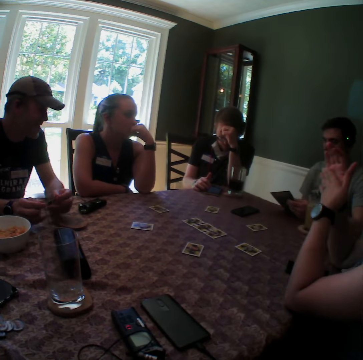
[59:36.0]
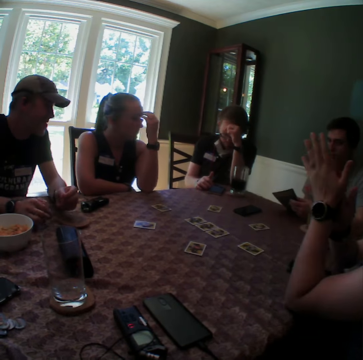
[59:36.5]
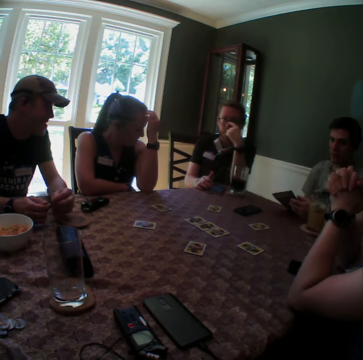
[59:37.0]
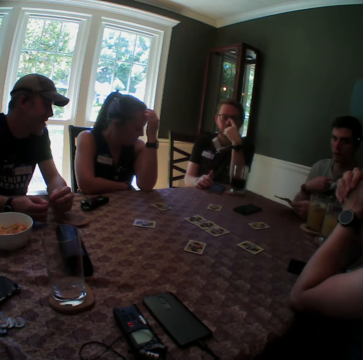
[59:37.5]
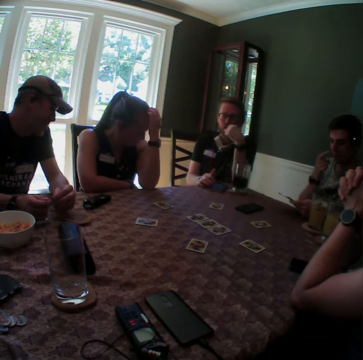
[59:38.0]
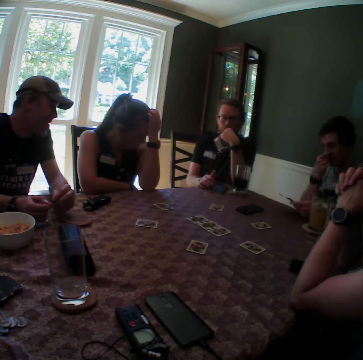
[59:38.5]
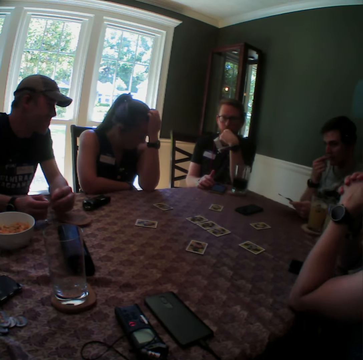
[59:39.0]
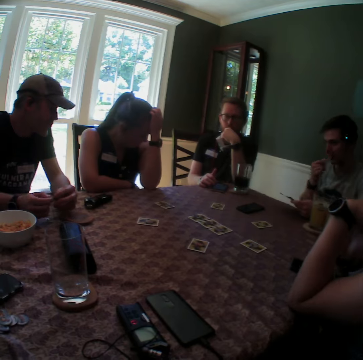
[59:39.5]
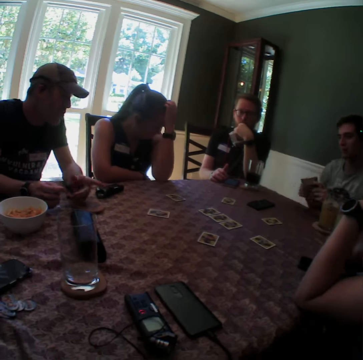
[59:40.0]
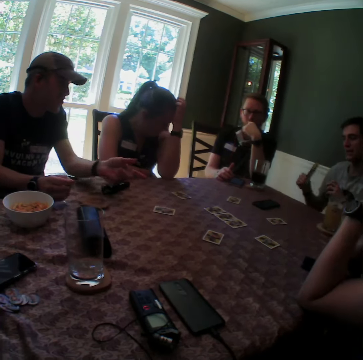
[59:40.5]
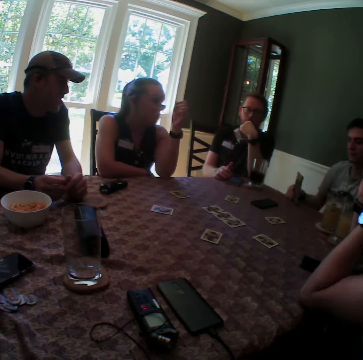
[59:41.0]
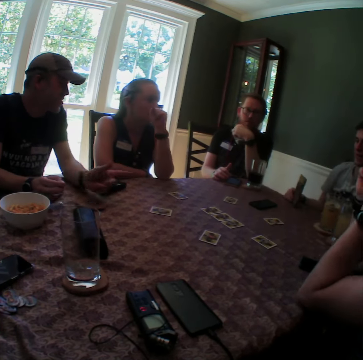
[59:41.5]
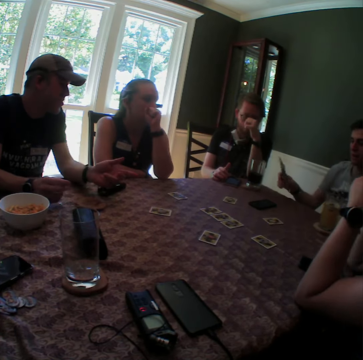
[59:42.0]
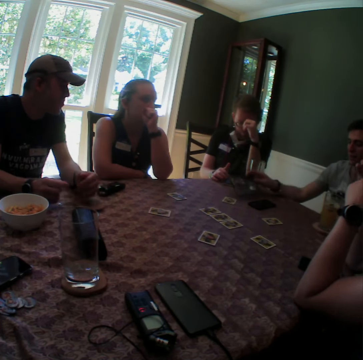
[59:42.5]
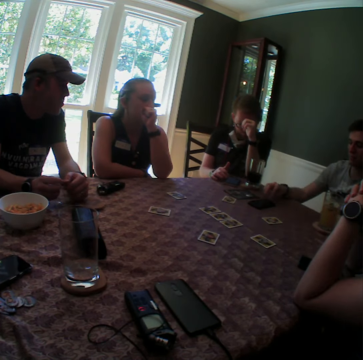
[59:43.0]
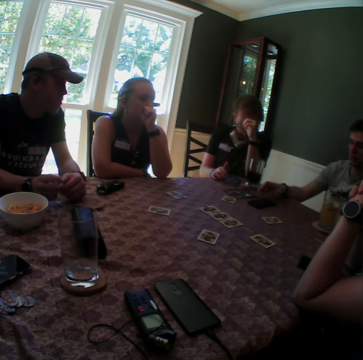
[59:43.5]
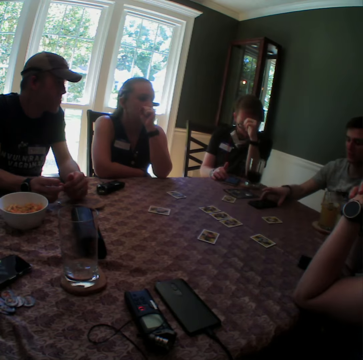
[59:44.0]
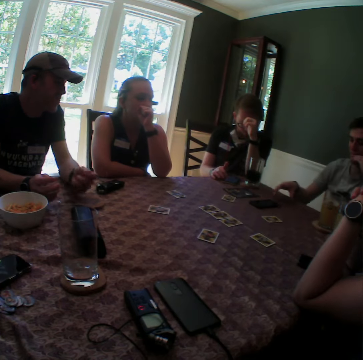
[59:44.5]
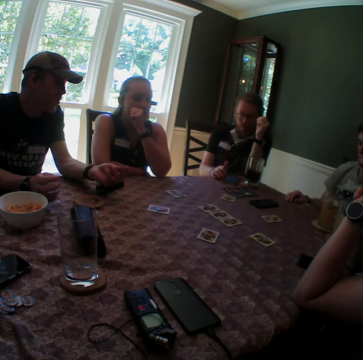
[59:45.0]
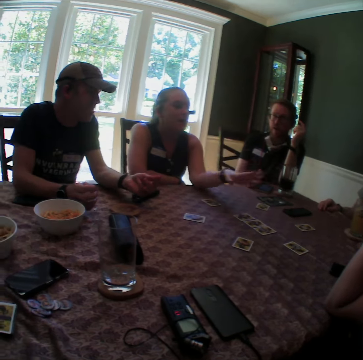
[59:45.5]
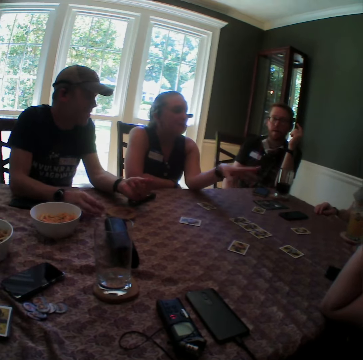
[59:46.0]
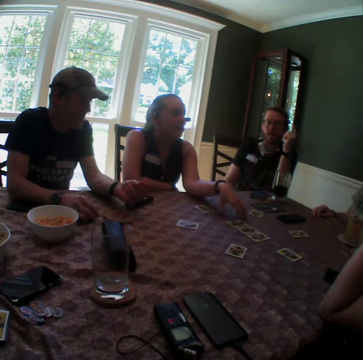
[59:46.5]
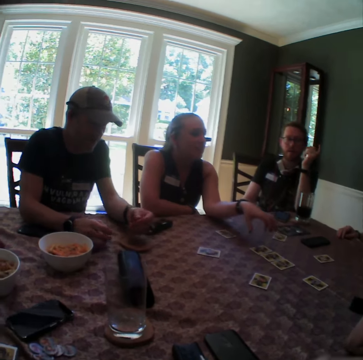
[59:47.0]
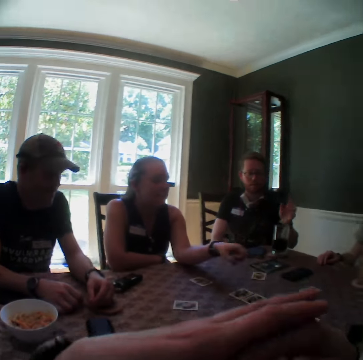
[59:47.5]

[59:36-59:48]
A woman places her left hand on her chin. Another woman folds her hands together. The first woman touches her hair with her left hand. A man pushes up his glasses with his left hand. Another man moves his right hand and rubs his nose with his right hand. The first man rubs his chin with his left hand. The second man moves the game manual to his right hand. A third man gesticulates with his left hand. The second man taps the game manual on the table with his right hand. The first woman places her left hand over her mouth. The third man gesticulates with his left hand. The second man drops the game manual on the table with his right hand. The first man rests his head on his left hand. The second man moves a phone on the table with his right hand, touches the phone, and places his right hand on the table. The third man gesticulates with his left hand. The first woman interacts with the other woman, gesticulates with her left hand, and touches the table with her left hand. The camera wearer folds her hands together. The third man rolls the coin in his hands.

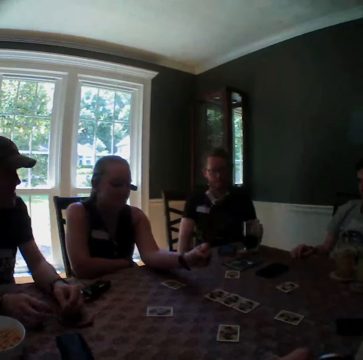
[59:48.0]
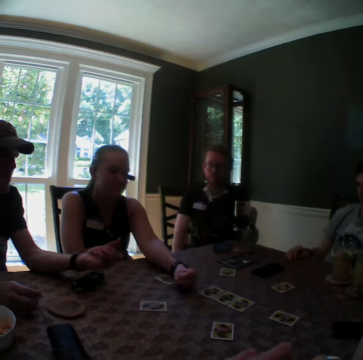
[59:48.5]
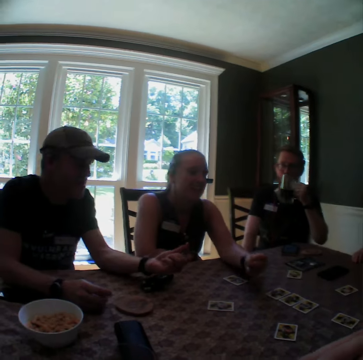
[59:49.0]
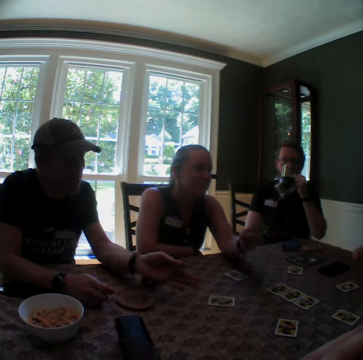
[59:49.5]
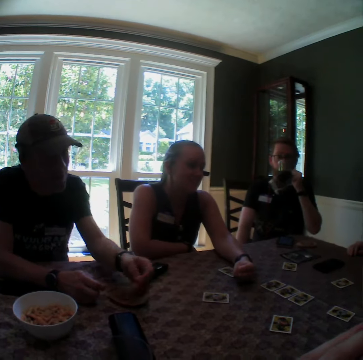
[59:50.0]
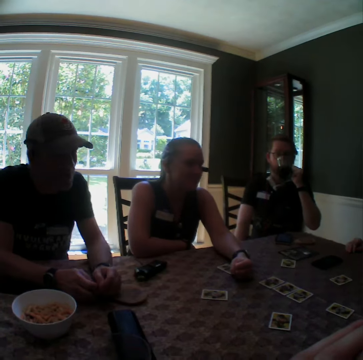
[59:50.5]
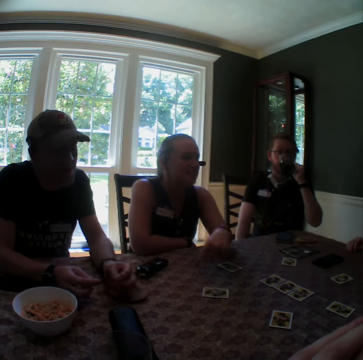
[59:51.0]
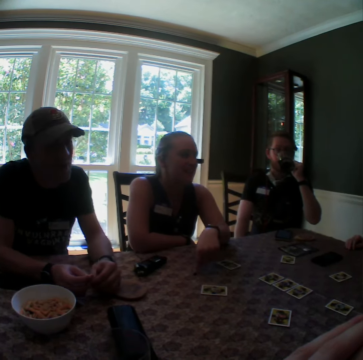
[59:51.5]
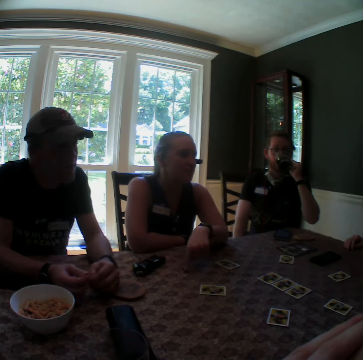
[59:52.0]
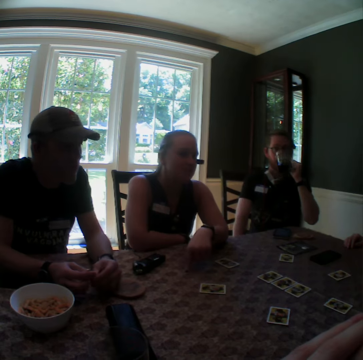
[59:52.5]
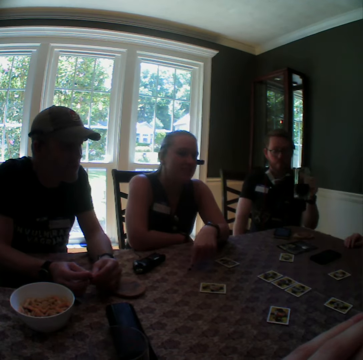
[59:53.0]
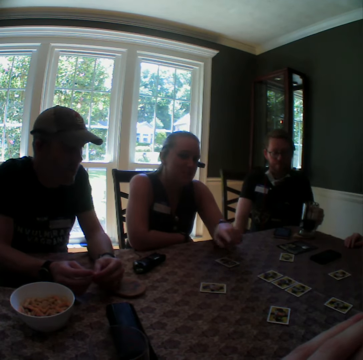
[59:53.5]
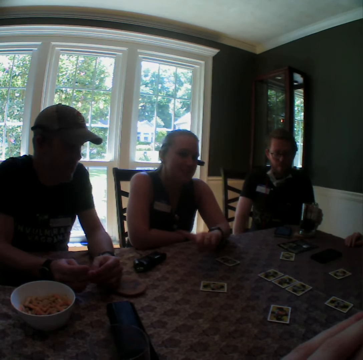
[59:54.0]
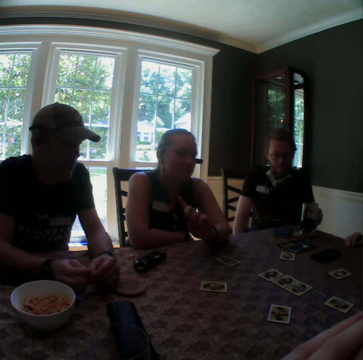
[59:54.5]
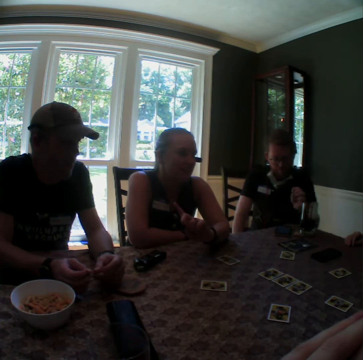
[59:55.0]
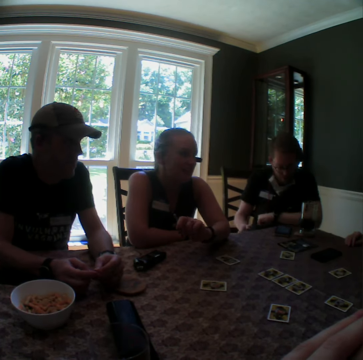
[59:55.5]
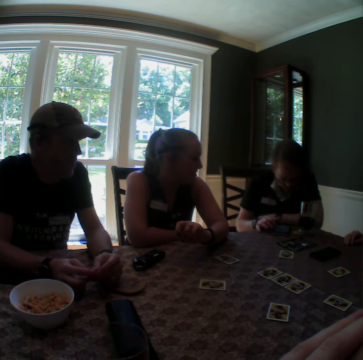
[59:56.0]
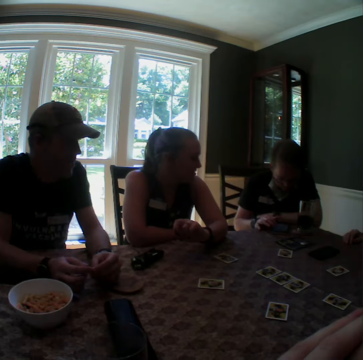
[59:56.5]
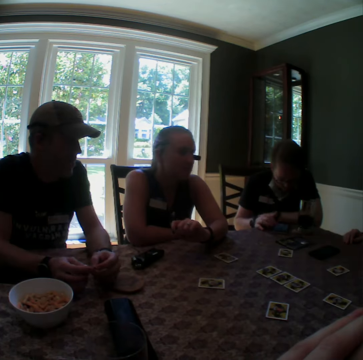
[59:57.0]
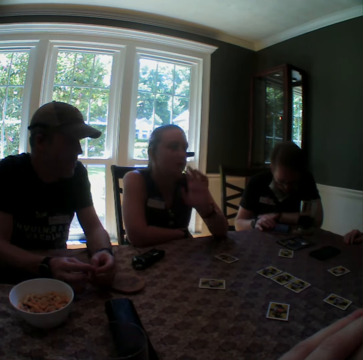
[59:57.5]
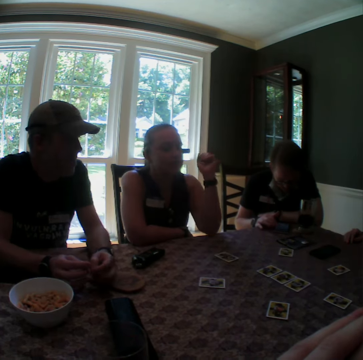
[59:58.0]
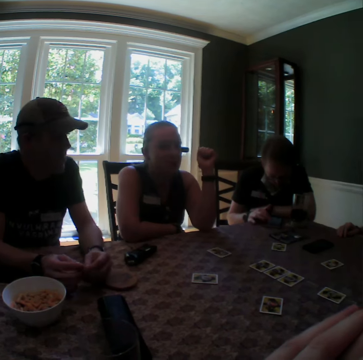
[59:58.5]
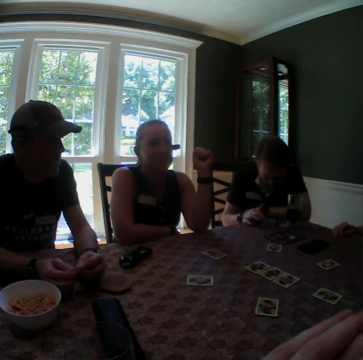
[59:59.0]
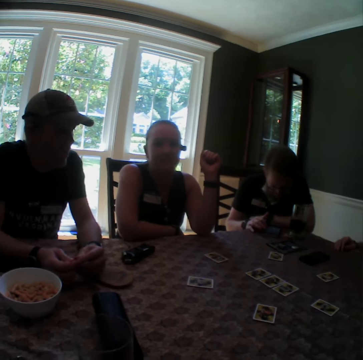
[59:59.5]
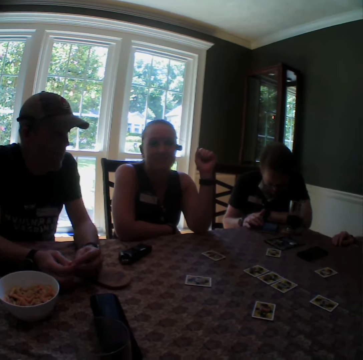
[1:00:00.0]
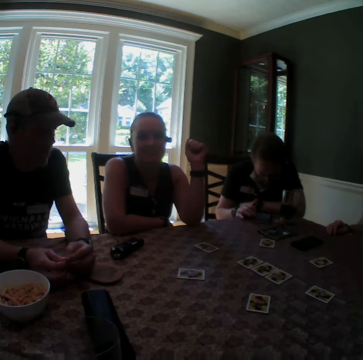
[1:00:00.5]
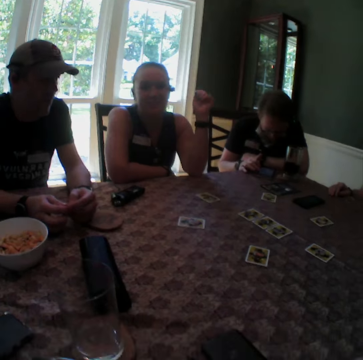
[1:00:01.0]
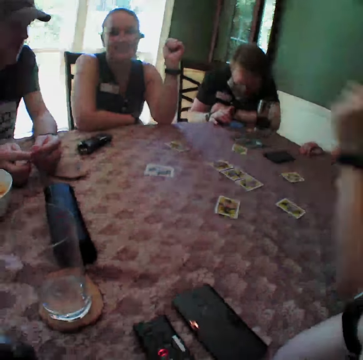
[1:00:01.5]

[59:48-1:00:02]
A woman gesticulates with her left hand. A man picks the glass cup from the coaster on the table with his left hand. The woman places her left hand on the table. Another man holds out the coin with his left hand and gesticulates with his left hand. The first man drinks juice from the glass cup in his left hand. The other man gesticulates with his left hand. The woman gesticulates with her left hand. The other man rolls the coin in his hands. The first man drops the glass cup on the coaster on the table with his left hand, rests his left hand on the table, and presses the phone on the table with his right hand. The woman raises her left hand. The first man uses the phone.

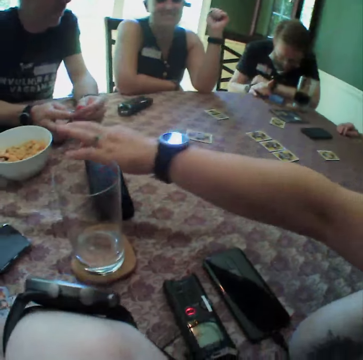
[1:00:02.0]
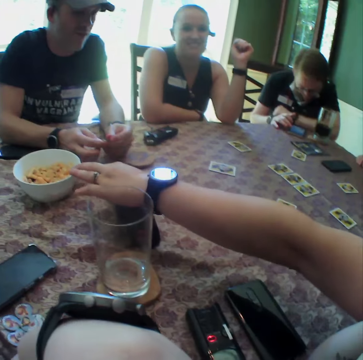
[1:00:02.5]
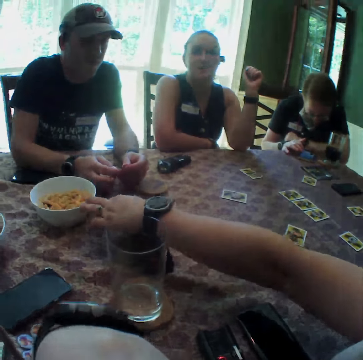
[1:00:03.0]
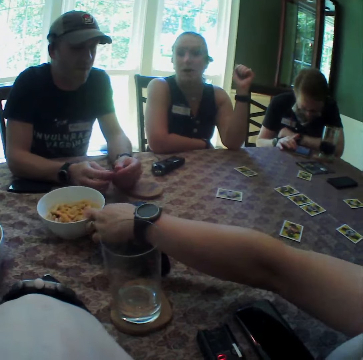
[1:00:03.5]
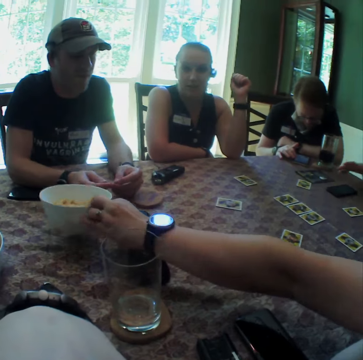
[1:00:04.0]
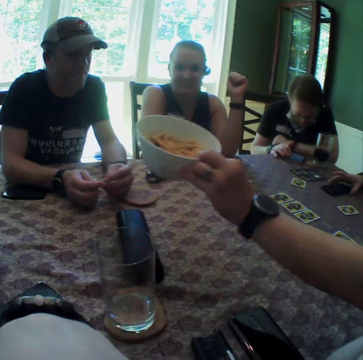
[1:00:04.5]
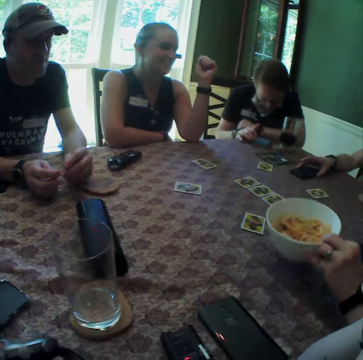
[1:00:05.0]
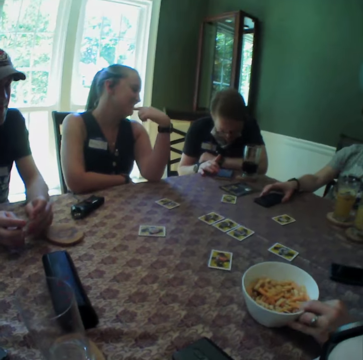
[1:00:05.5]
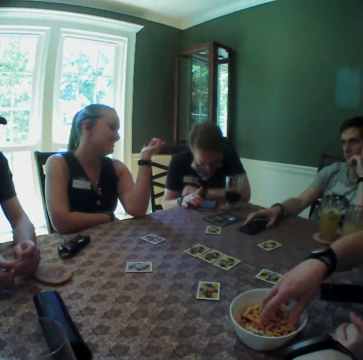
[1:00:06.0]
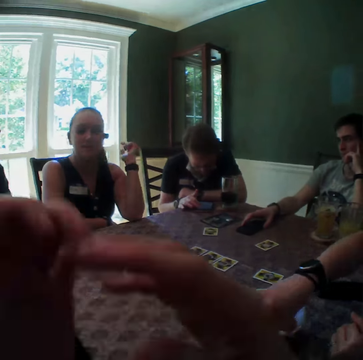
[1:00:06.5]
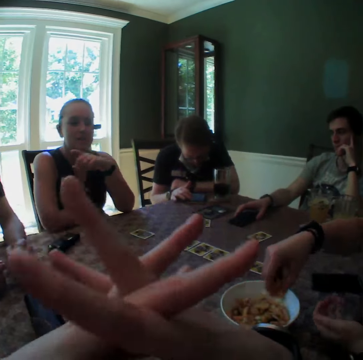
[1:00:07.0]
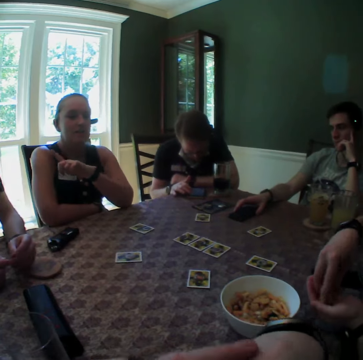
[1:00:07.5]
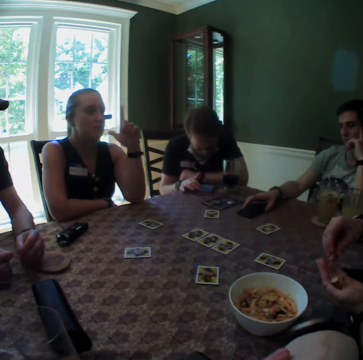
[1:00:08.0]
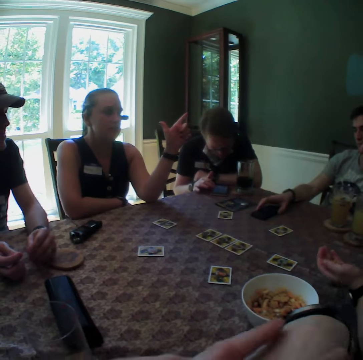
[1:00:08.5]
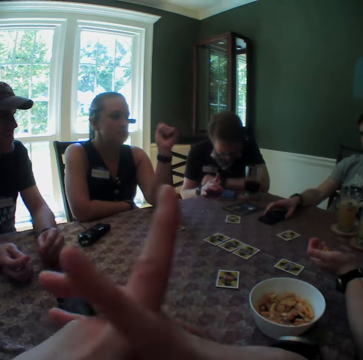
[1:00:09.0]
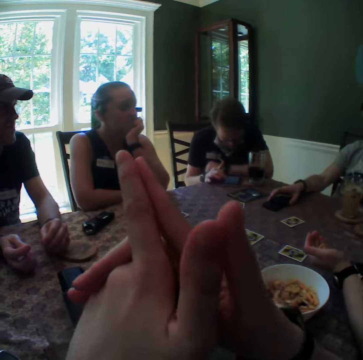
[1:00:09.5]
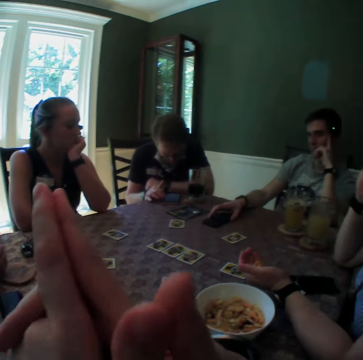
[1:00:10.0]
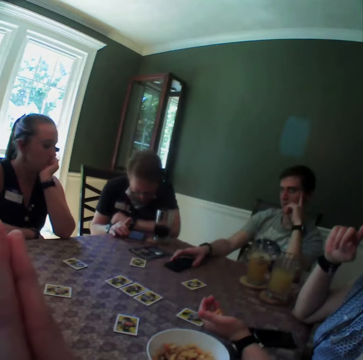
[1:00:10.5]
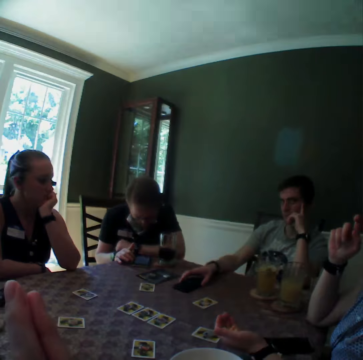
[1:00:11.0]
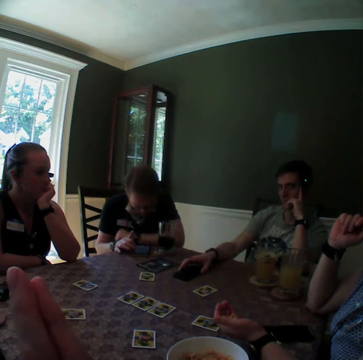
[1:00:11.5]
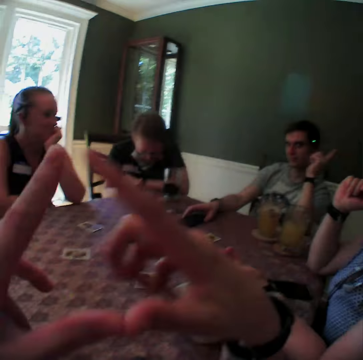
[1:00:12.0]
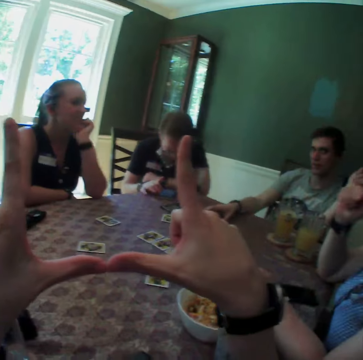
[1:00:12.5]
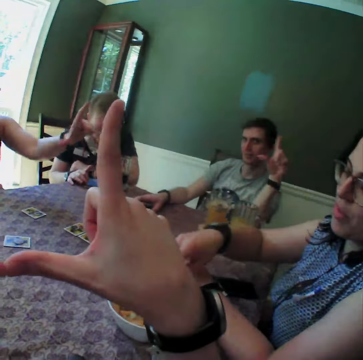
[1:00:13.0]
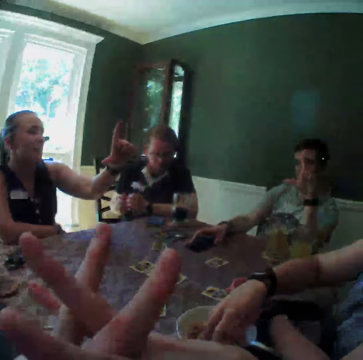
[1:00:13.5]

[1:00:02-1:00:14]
A woman picks the bowl of snack from the table with her left hand. Another woman interacts with the first woman. A man holds the phone on the table with his right hand. The first woman drops the bowl on the table with her left hand. The other woman points at another man. The first woman picks cheese puffs from the bowl with her right hand. The camera wearer folds her hands together. The first woman places the cheese puff in her left hand, picks the cheese puff from her left hand with her right hand, and eats the cheese puff in her right hand. The other woman rests her left hand under her chin. The camera wearer points her index fingers forward and makes a sign with both hands. The first woman picks cheese puffs from the bowl with her right hand. The other woman makes a sign with her left hand.
